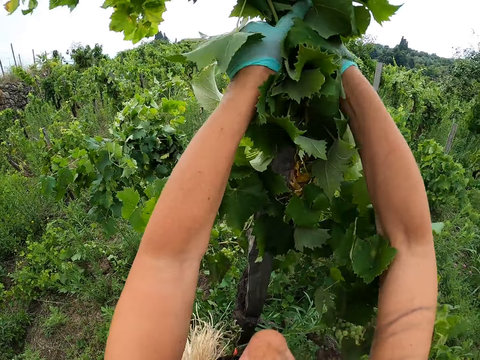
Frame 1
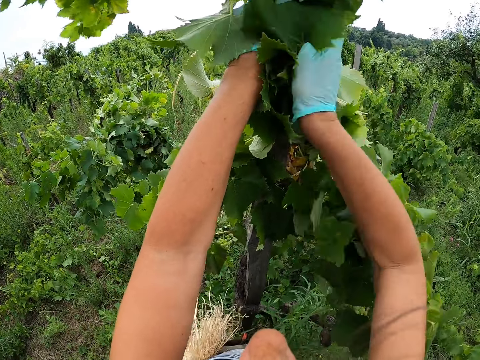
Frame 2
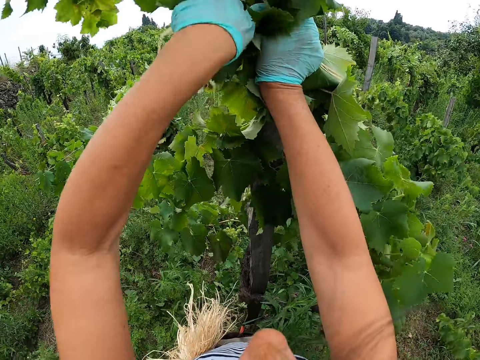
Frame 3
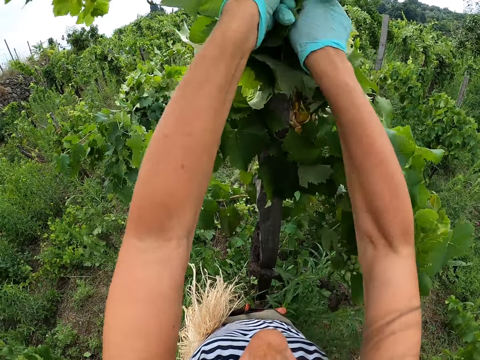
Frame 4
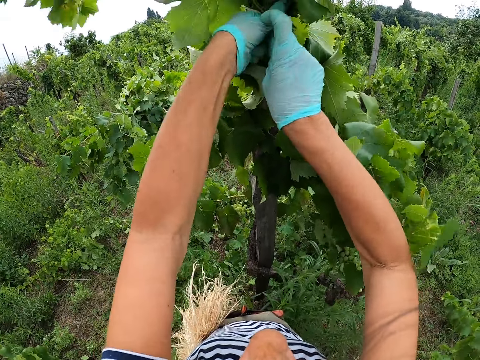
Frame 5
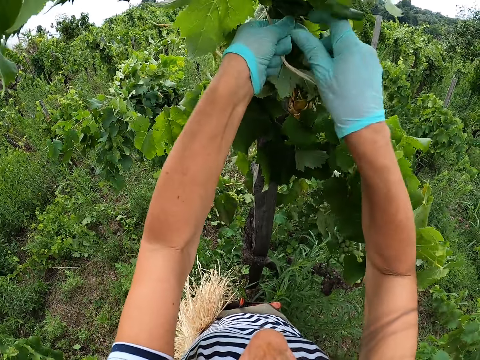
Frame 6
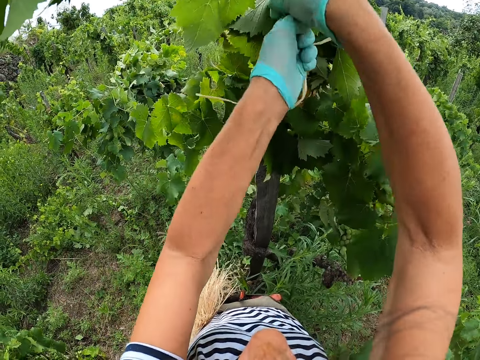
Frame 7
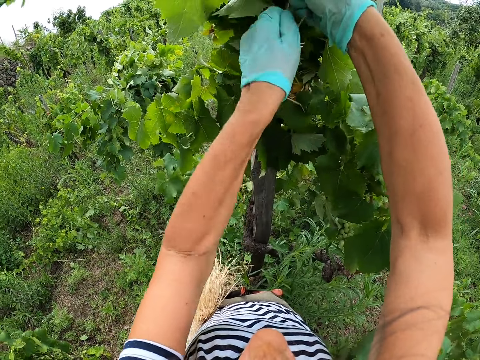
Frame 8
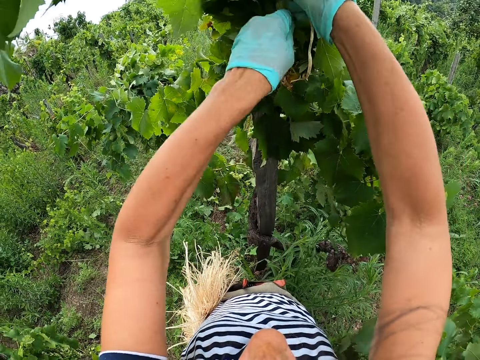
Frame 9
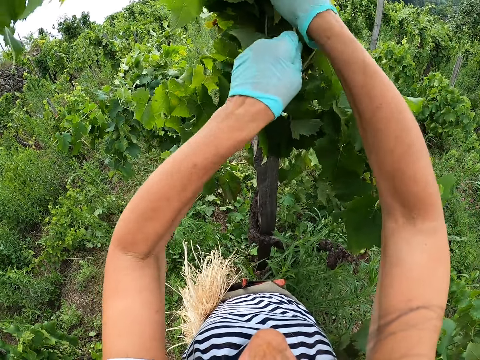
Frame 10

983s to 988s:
The camera wearer ties the plant on the pole.

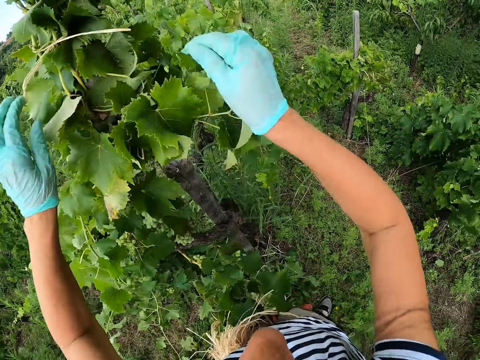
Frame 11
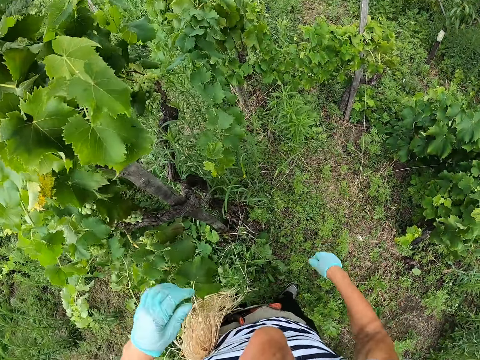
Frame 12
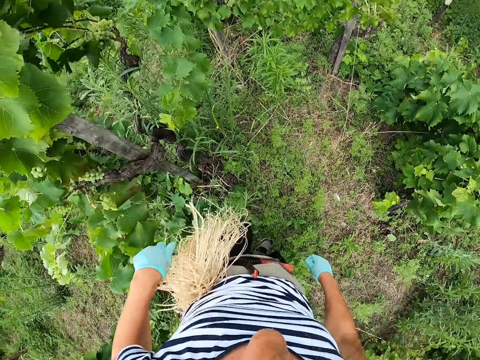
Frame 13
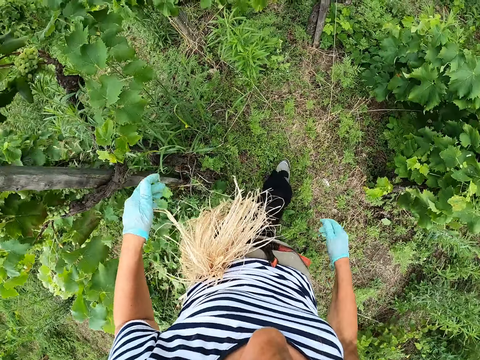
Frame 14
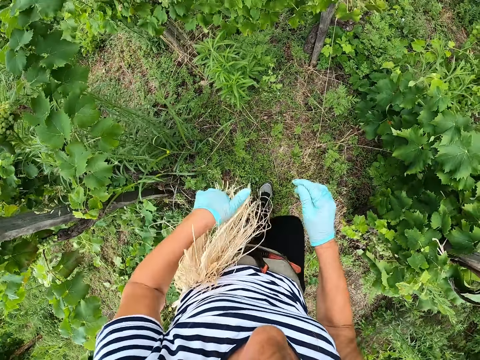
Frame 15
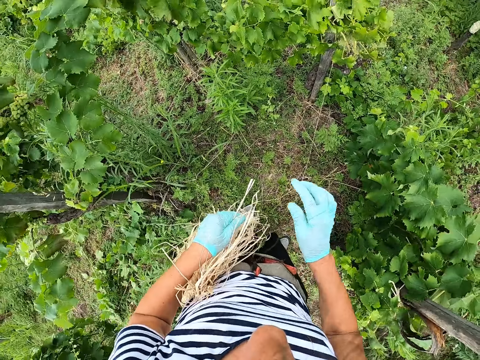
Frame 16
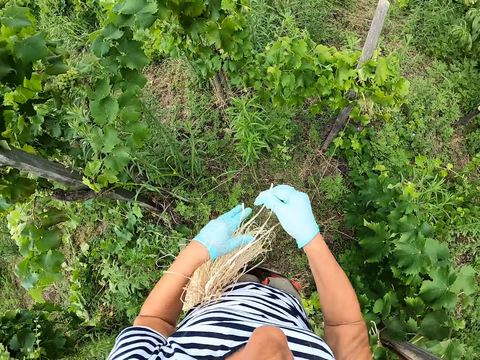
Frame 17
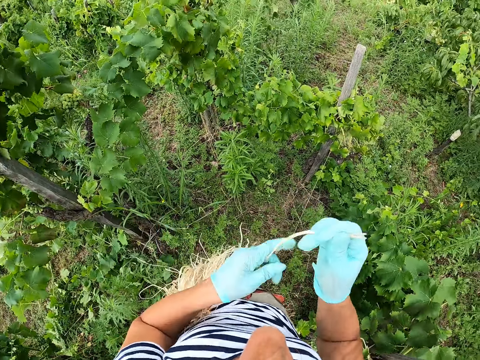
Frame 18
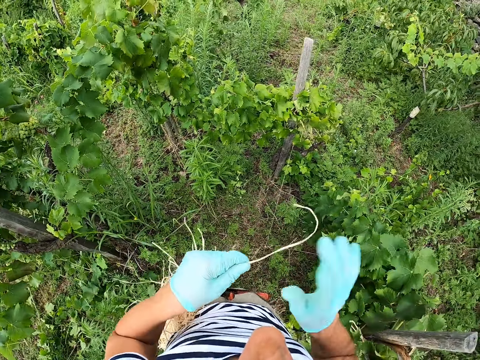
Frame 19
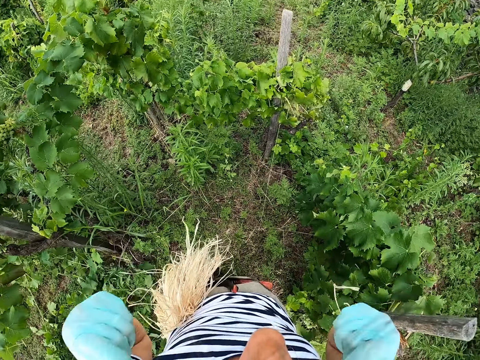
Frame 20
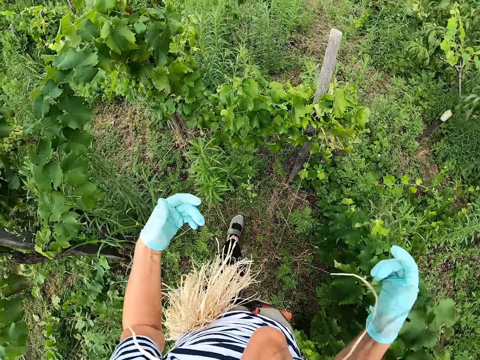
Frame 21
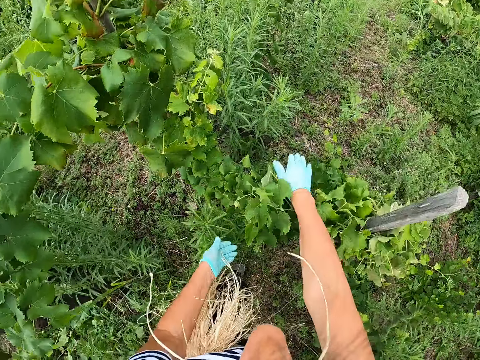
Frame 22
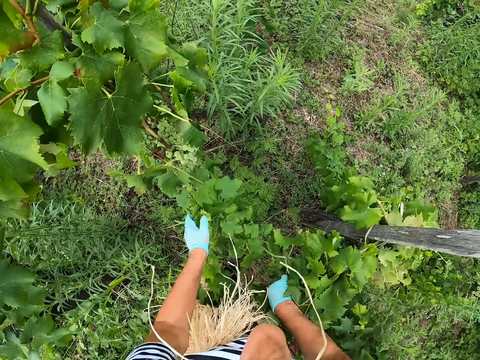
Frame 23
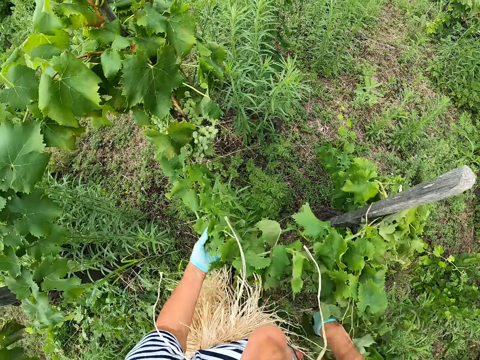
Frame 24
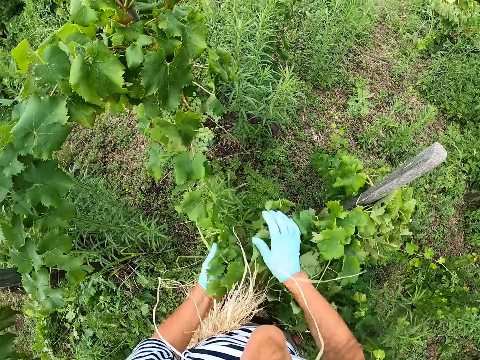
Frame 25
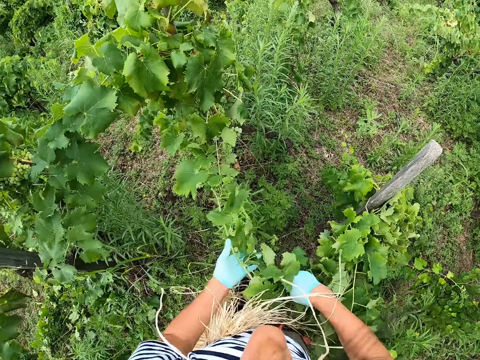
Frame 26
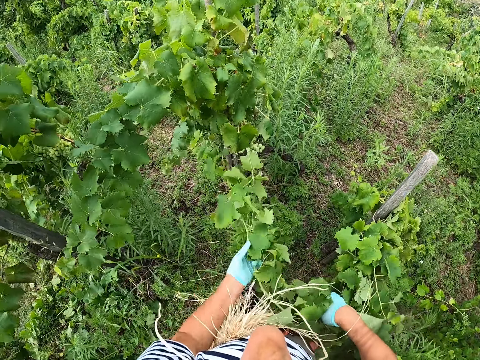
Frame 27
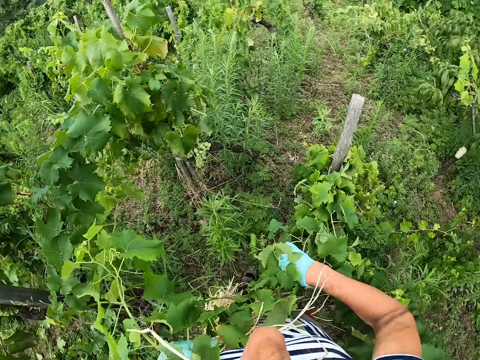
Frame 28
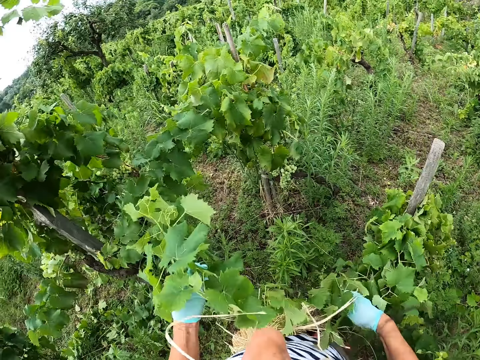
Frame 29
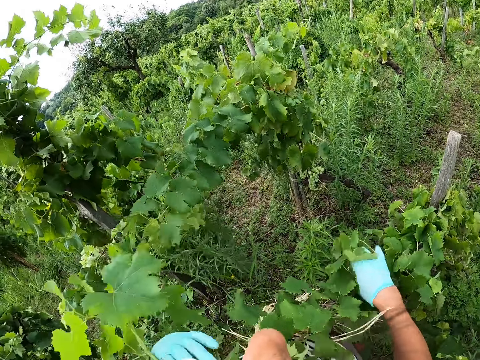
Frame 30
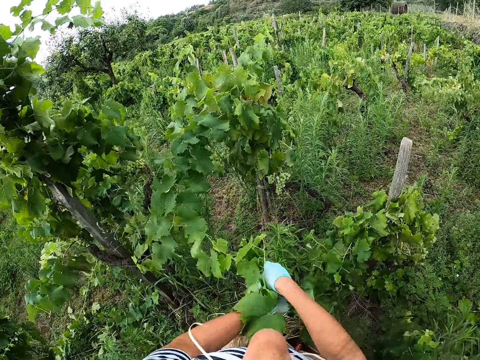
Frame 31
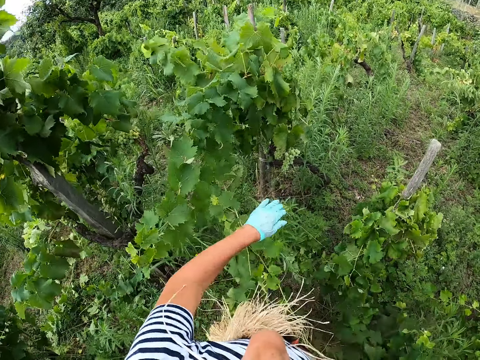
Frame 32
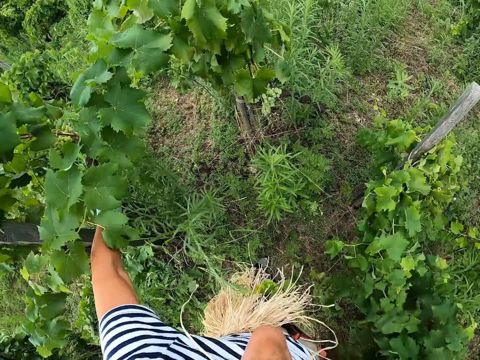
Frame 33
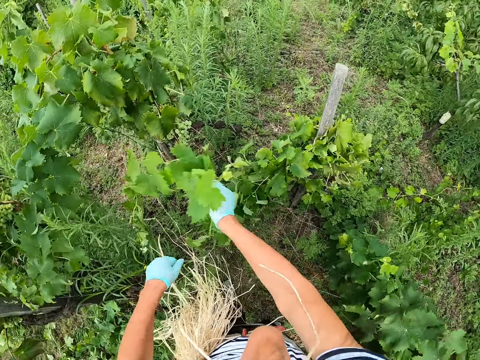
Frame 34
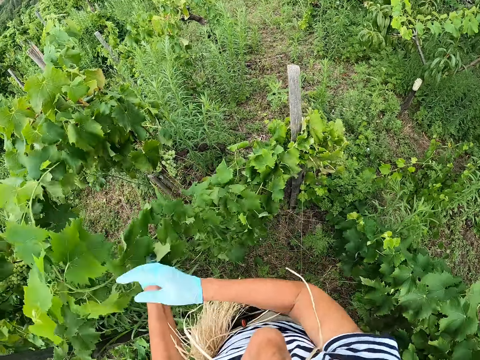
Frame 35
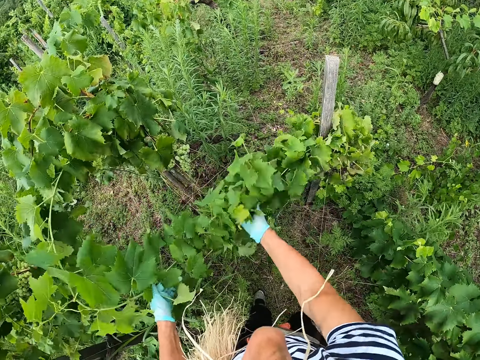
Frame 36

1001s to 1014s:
The camera wearer walks around. They pull a rope. They pick the string from the waist. They put the string in the mouth. They hold leaves. They align the plants.

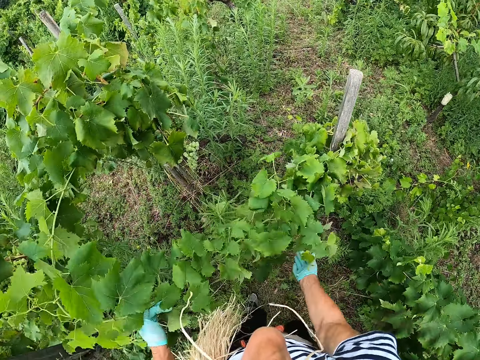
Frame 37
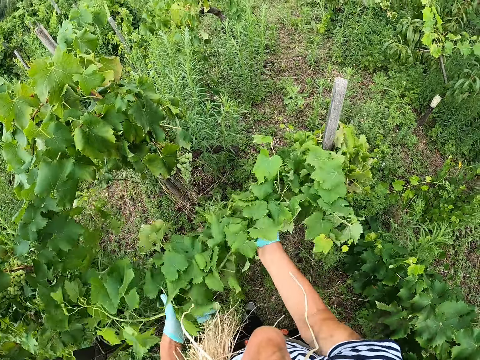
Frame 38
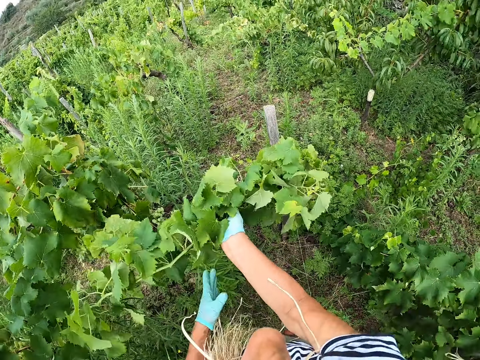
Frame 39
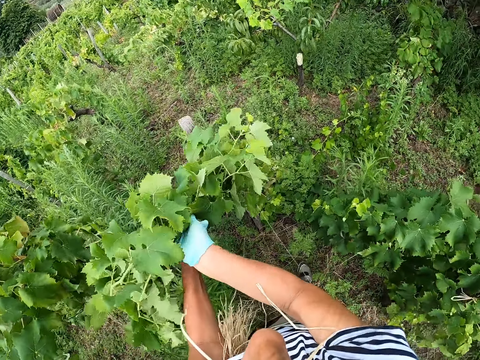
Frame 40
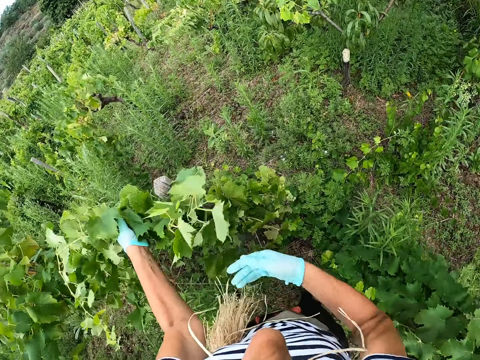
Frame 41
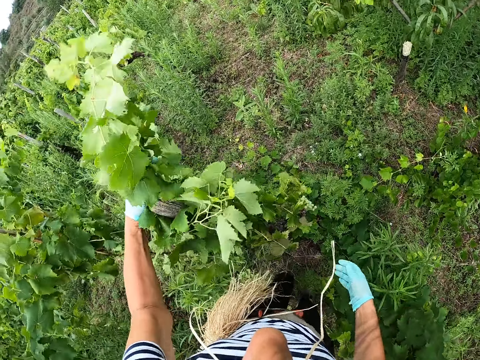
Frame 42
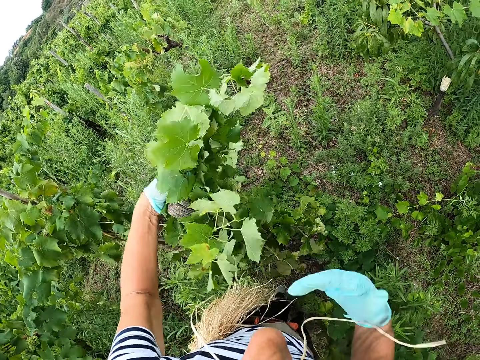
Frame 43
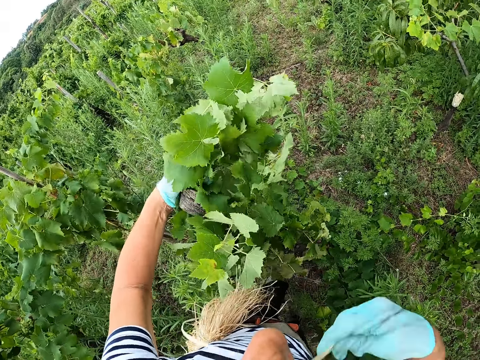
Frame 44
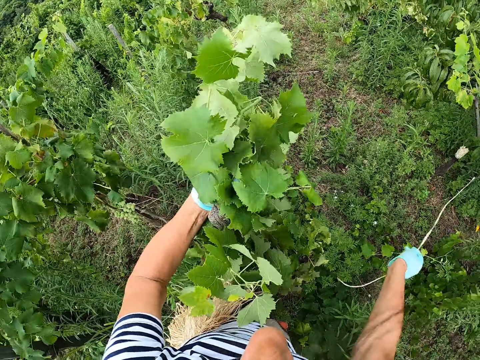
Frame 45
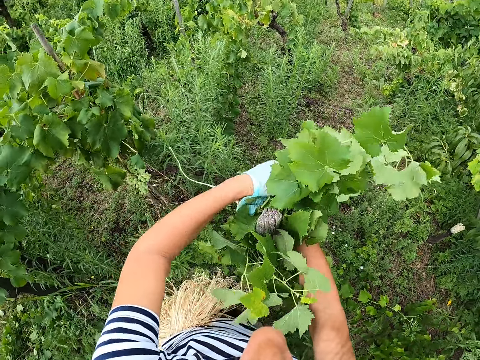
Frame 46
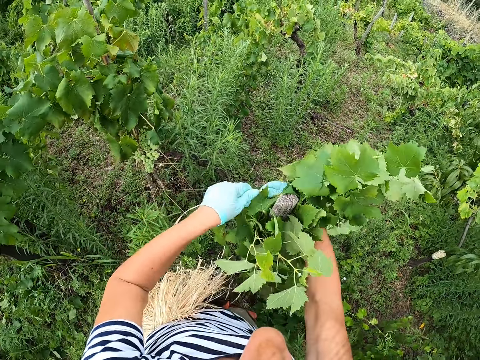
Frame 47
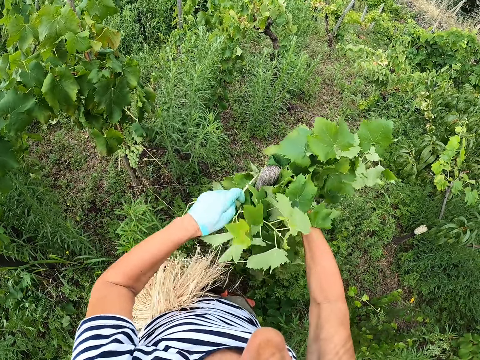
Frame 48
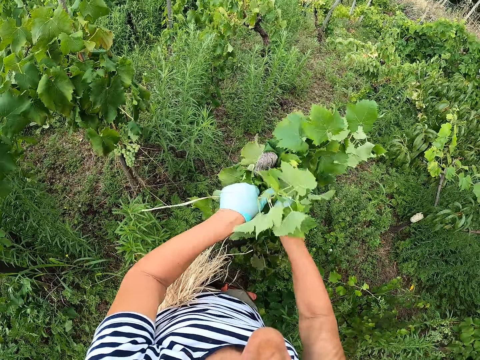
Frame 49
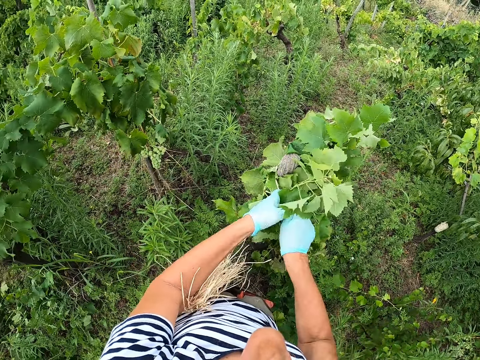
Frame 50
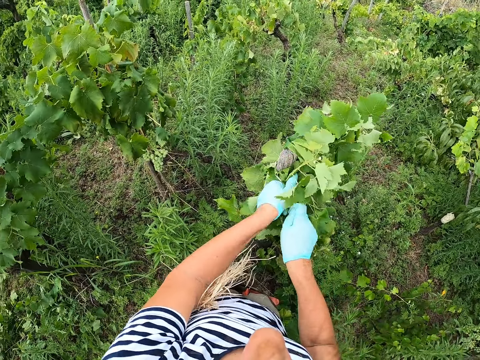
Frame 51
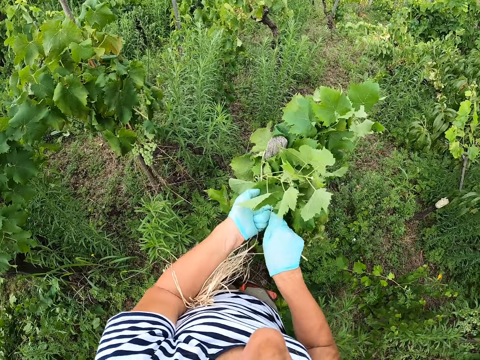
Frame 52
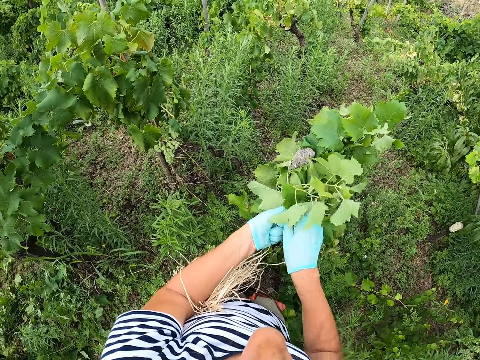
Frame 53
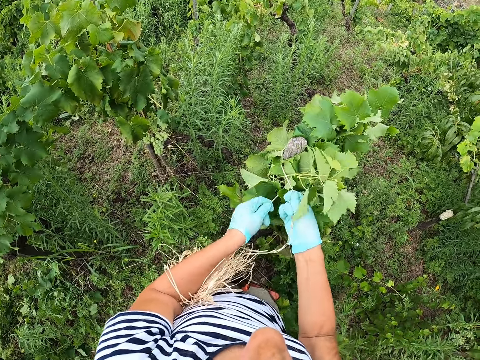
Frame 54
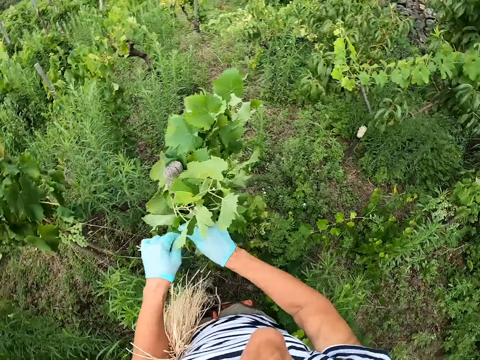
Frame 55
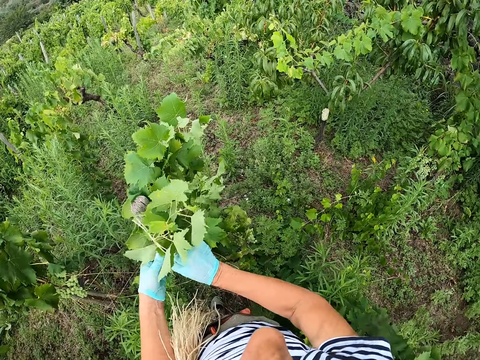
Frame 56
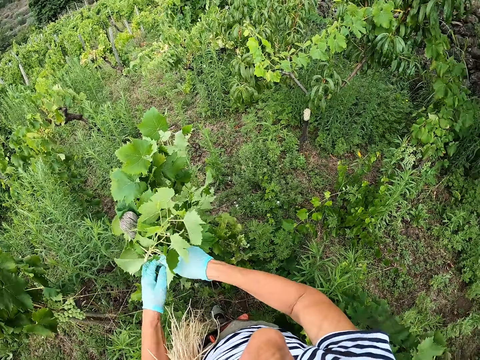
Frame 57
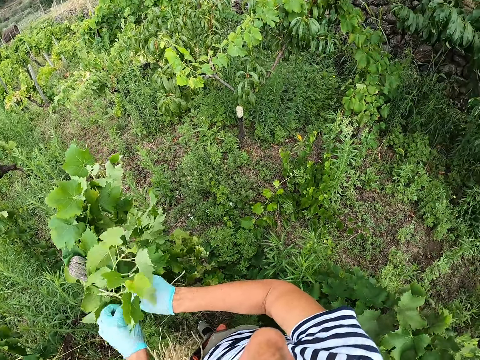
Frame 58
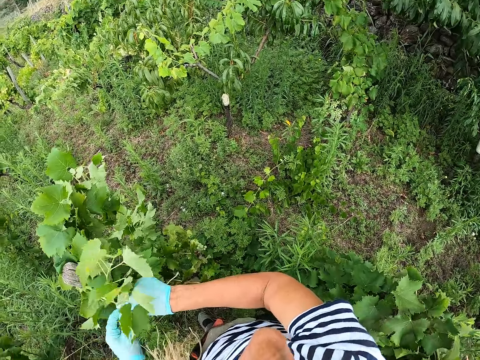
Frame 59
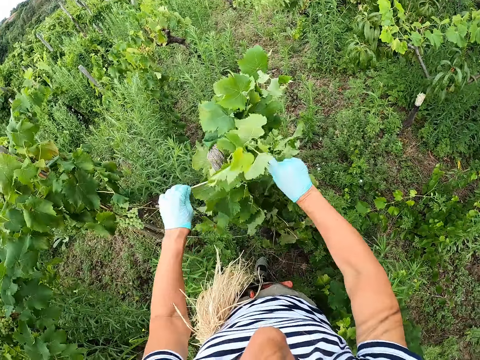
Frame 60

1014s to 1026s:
The camera wearer ties leaves. They pick the string from the mouth. They tie the plant on the pole.
